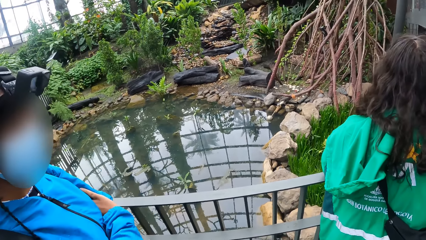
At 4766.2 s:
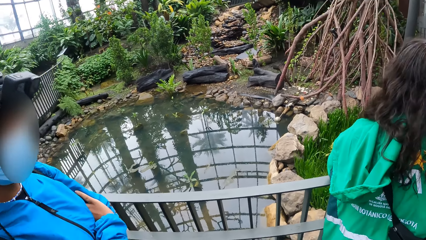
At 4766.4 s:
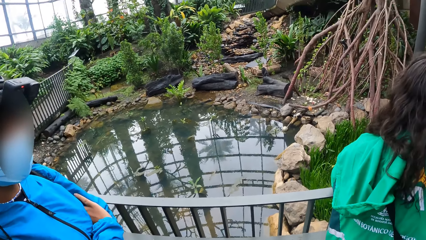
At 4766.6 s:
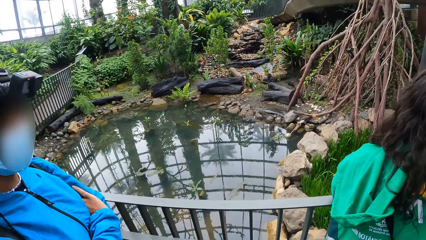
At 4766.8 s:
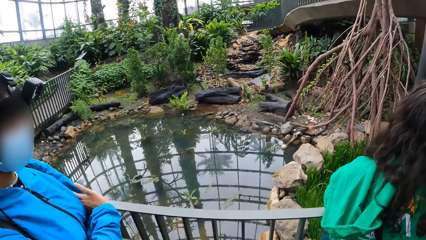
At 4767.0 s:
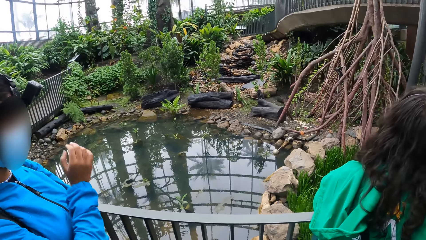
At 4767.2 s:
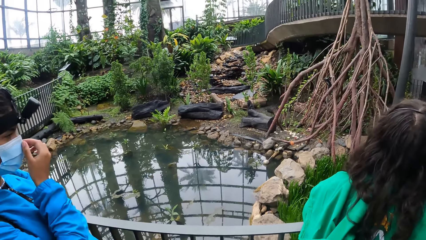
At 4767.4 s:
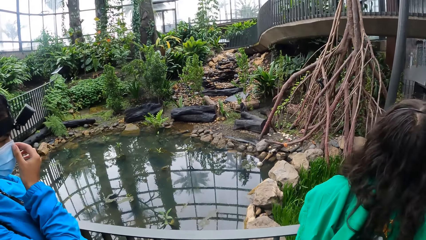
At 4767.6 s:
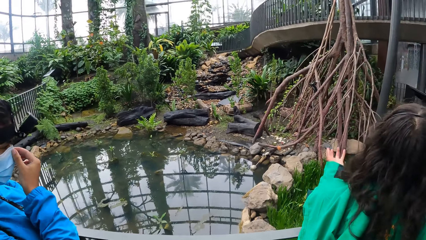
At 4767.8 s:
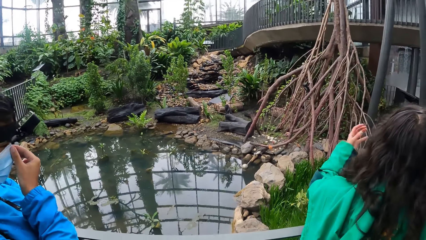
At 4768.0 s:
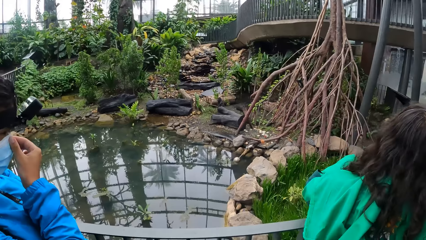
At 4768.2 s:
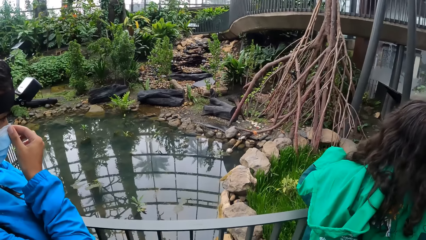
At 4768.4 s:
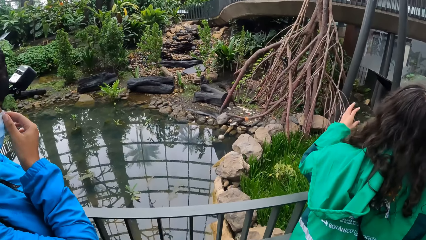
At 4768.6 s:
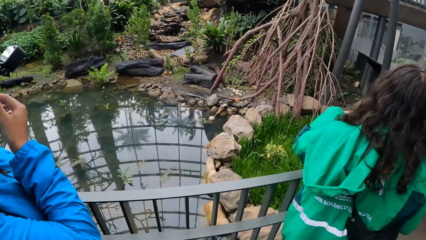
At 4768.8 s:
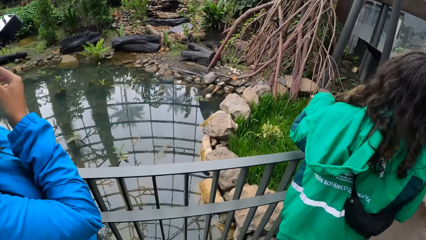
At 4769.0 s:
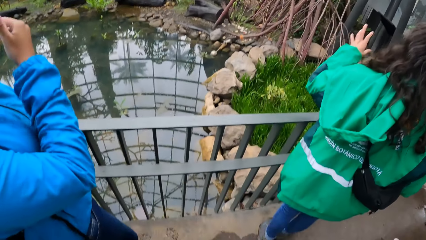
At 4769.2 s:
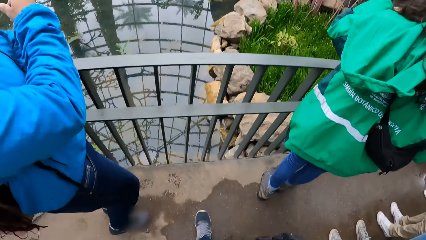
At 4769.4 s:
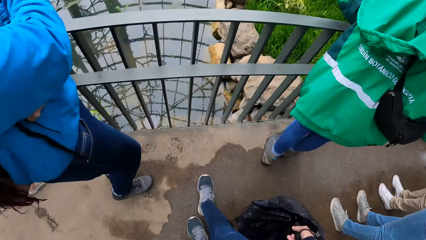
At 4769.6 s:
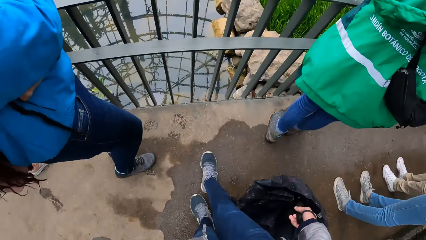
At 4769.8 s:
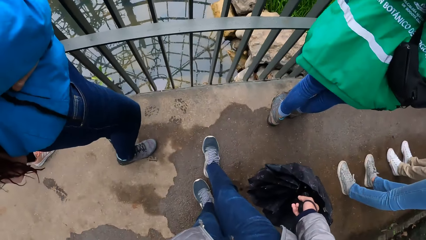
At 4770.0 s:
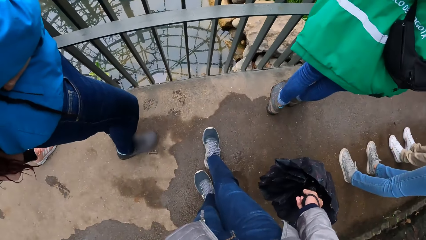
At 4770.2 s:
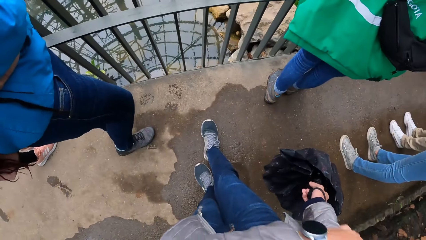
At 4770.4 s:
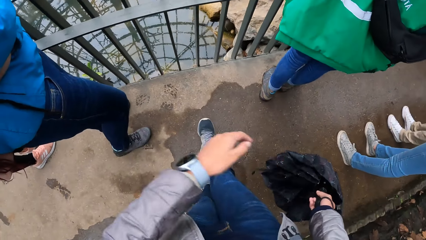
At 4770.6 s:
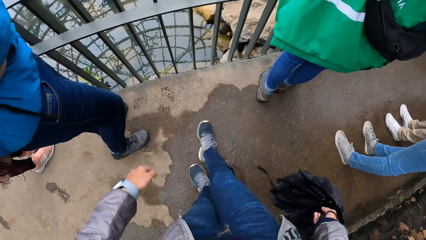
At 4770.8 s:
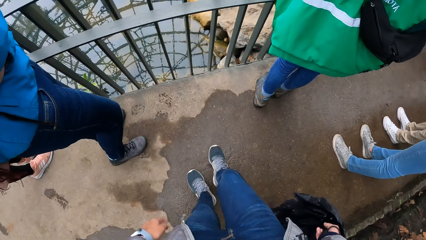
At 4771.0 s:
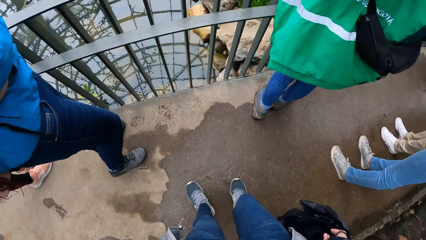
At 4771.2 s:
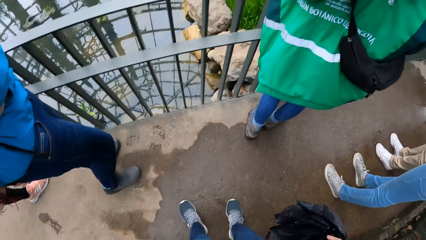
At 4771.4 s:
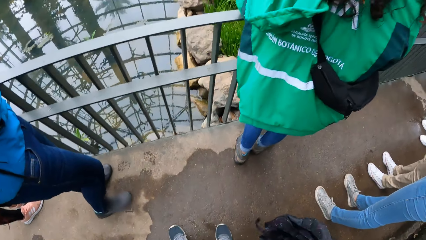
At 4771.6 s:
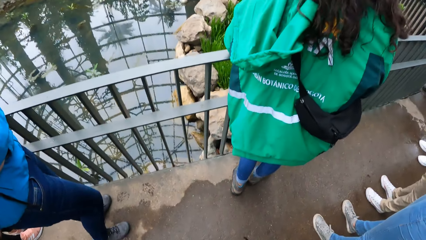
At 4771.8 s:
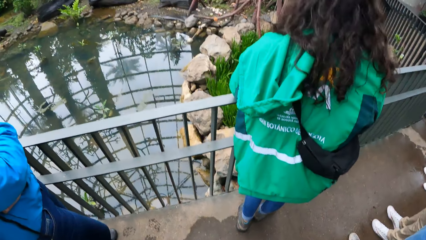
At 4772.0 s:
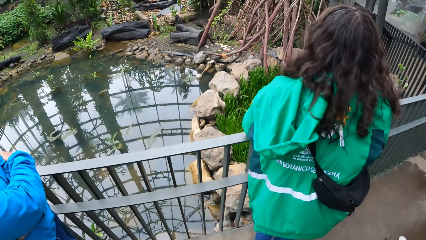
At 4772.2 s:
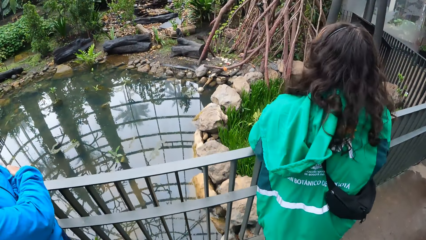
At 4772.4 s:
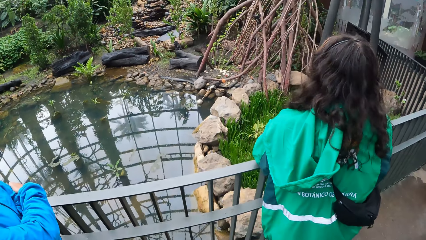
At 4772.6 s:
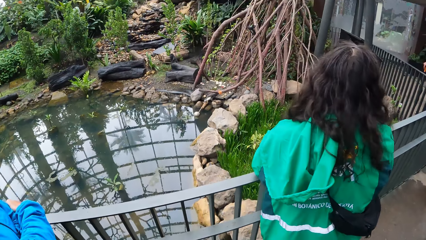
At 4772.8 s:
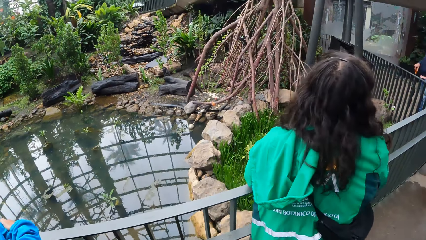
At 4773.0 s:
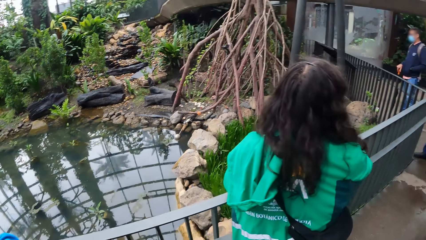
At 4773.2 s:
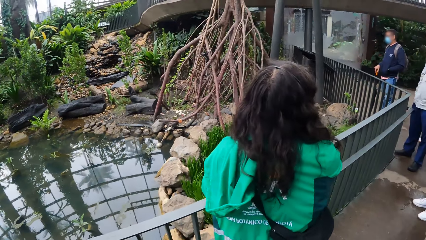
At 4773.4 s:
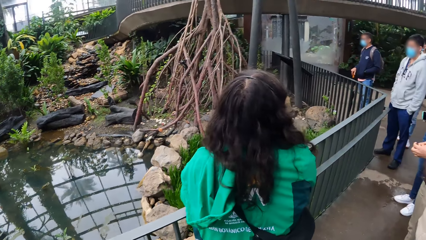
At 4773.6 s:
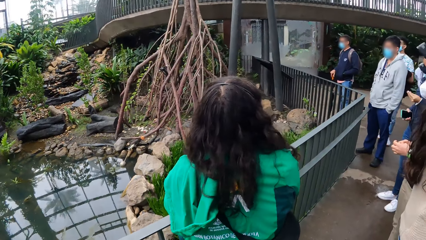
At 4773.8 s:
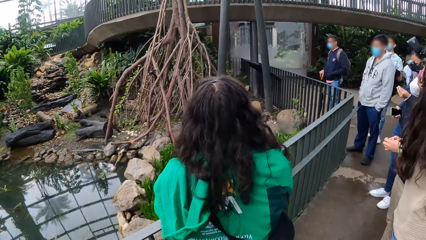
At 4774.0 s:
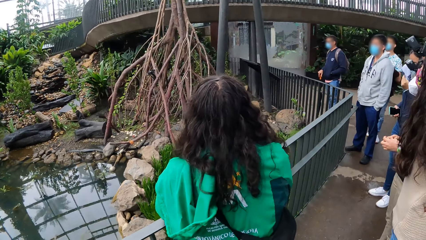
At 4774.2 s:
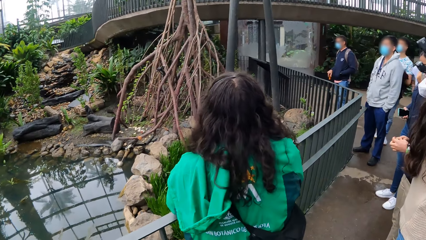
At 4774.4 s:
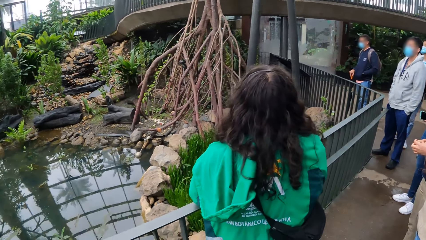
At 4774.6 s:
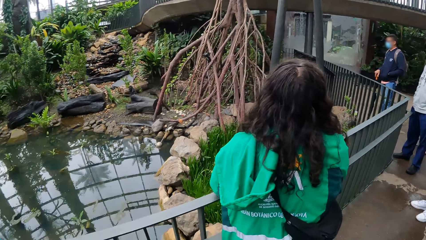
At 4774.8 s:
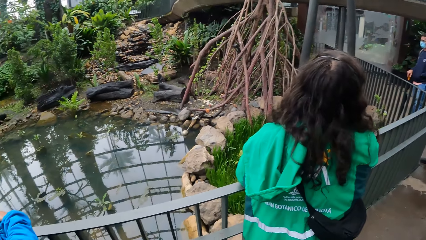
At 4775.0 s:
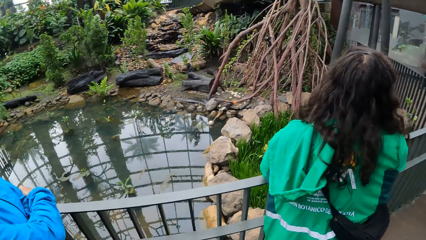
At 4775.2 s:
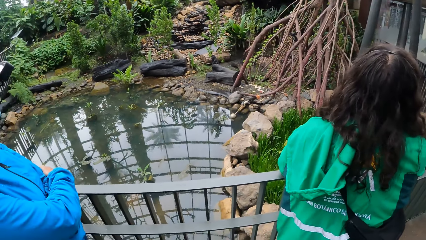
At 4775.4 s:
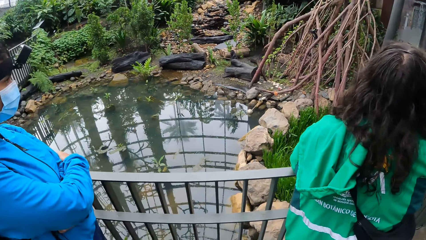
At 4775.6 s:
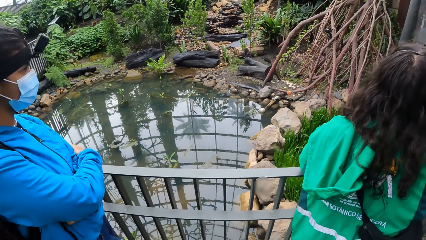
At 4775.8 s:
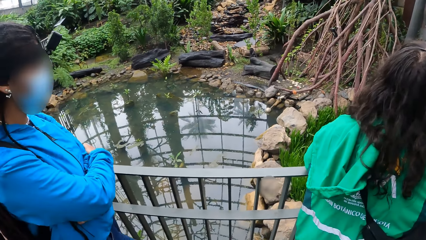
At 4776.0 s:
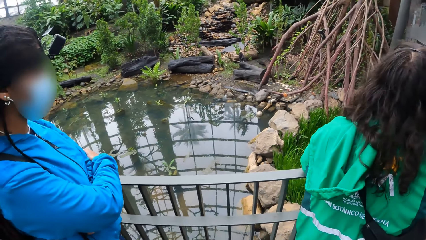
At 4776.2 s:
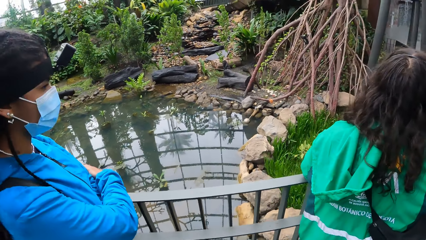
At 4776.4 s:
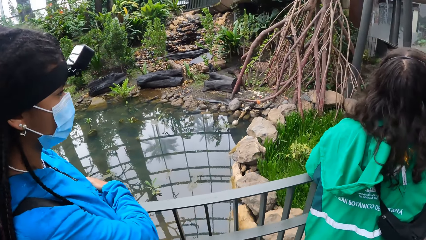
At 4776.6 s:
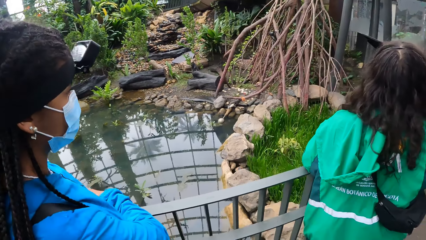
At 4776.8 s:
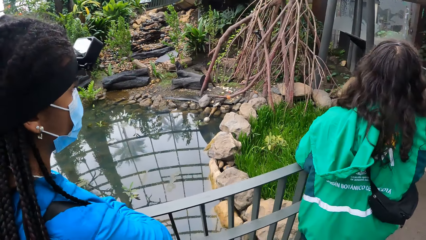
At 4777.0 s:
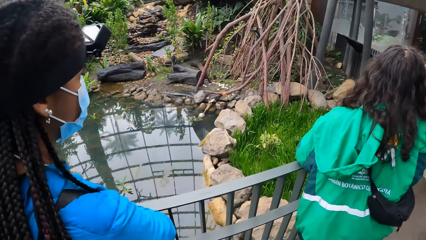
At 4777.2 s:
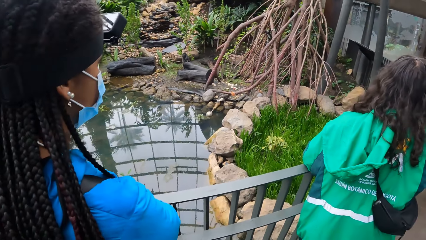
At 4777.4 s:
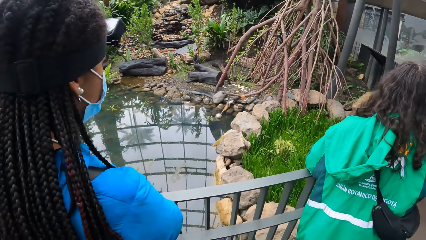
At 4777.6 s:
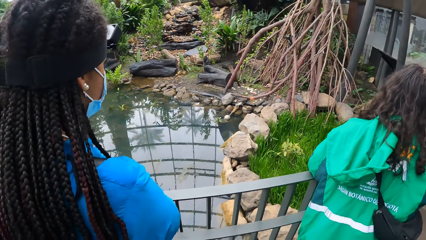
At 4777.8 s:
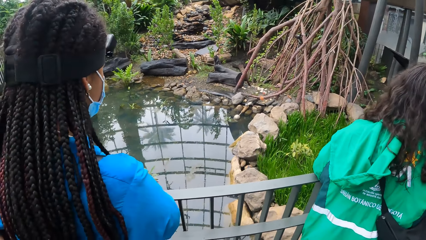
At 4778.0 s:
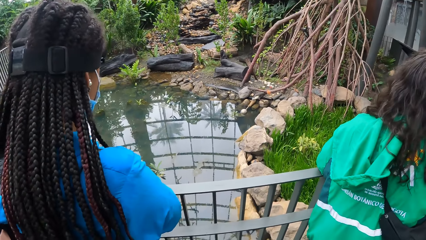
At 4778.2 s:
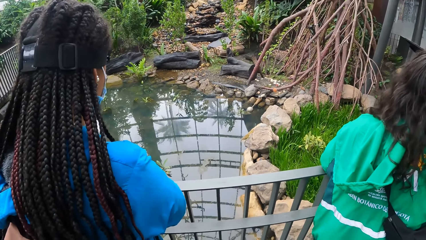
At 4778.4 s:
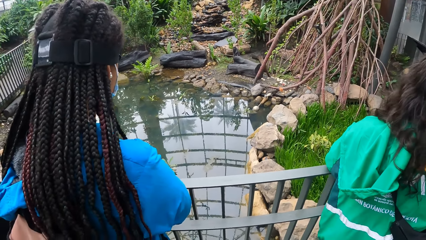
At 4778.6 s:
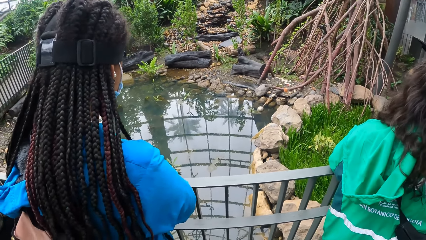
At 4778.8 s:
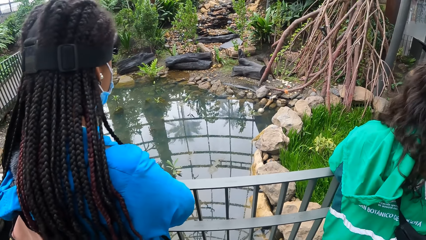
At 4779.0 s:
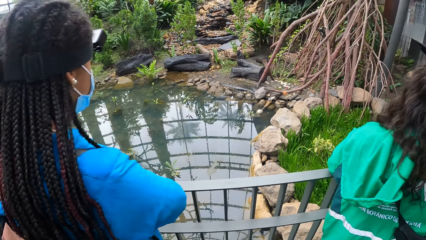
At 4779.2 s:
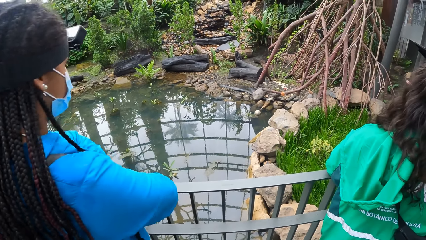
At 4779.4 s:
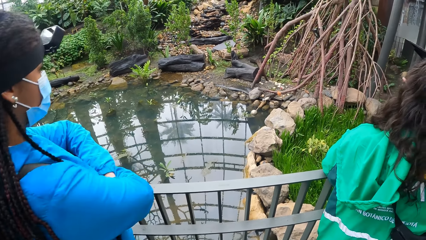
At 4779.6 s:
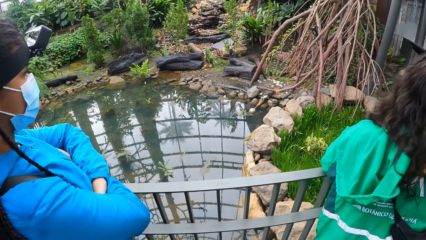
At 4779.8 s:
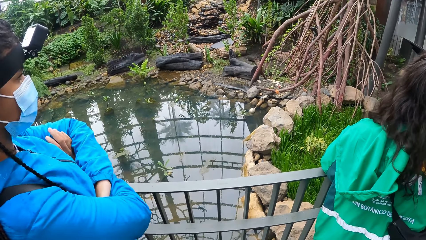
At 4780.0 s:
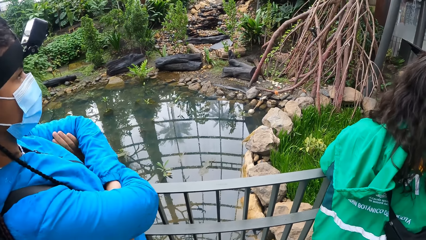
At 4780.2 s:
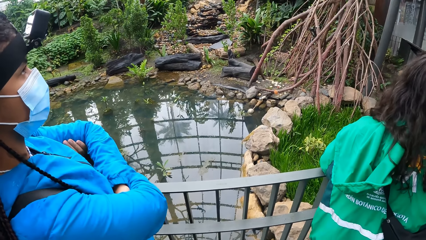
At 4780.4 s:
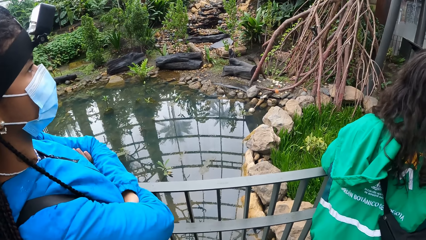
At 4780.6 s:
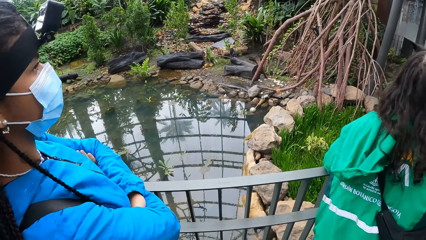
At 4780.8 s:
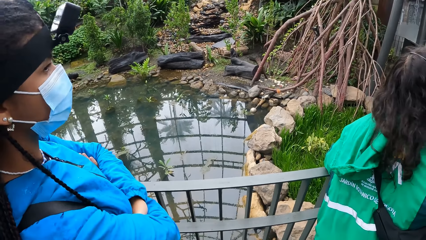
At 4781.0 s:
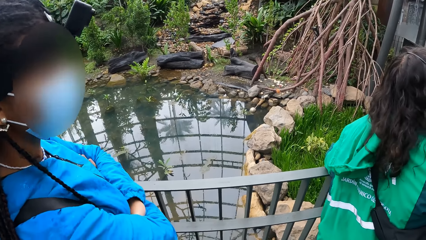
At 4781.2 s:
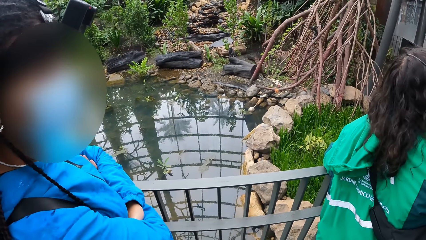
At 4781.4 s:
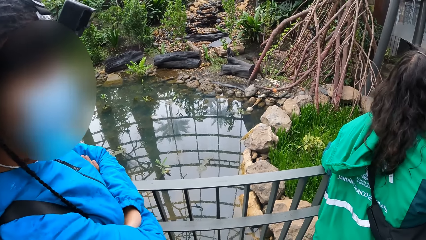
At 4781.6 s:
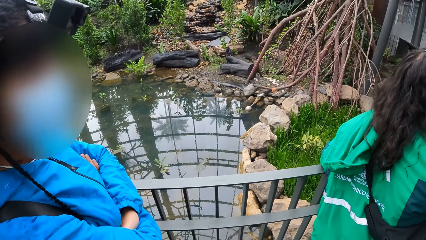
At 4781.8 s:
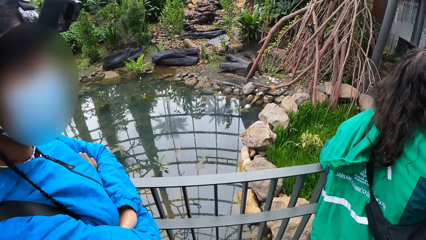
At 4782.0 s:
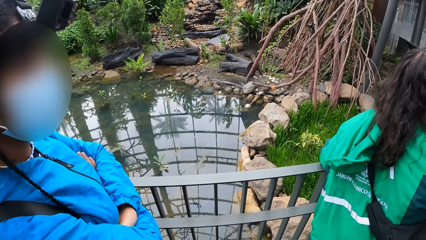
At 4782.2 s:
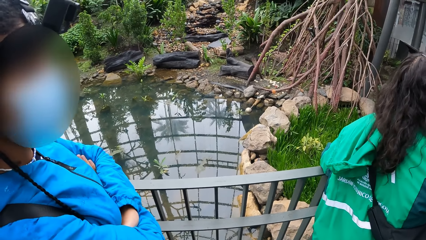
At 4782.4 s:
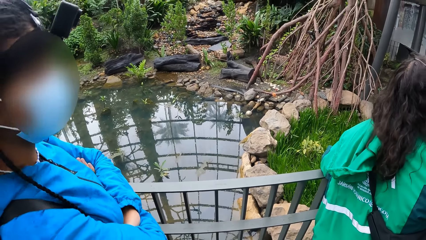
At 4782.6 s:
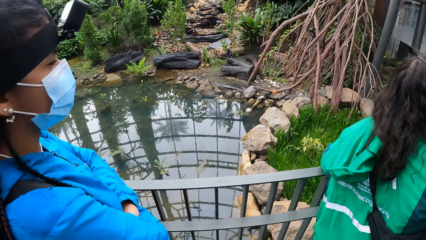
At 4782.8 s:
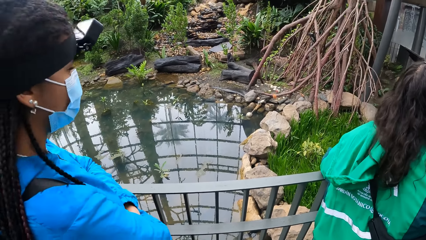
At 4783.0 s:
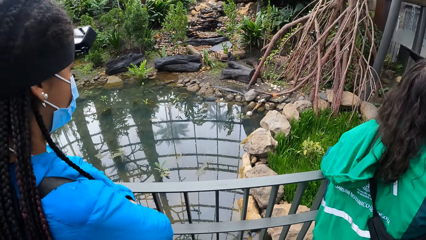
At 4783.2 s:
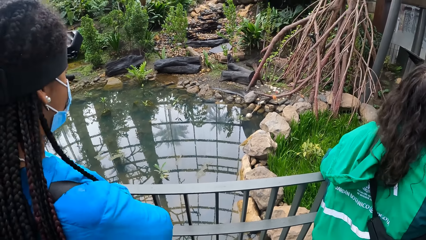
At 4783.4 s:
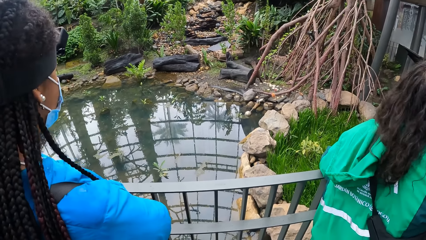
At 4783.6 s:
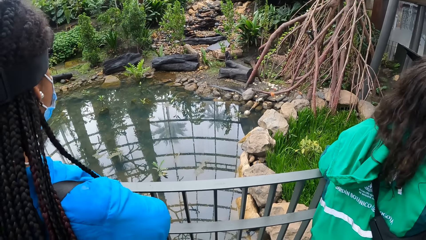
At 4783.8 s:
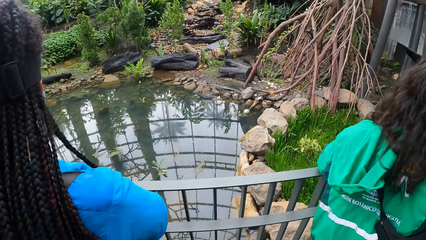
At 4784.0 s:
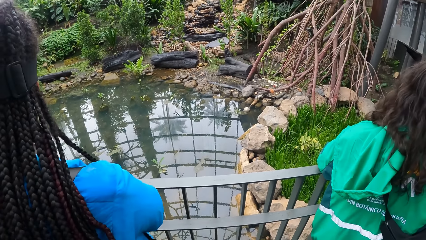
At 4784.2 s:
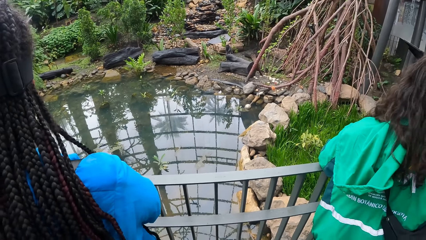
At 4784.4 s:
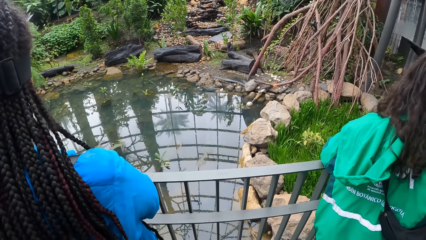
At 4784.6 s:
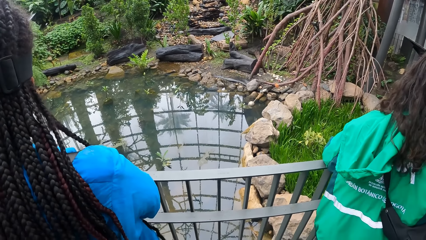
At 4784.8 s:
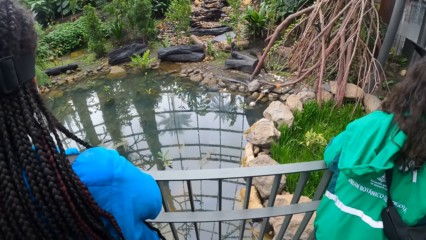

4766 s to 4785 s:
A woman converses with the team. The camera wearer looks at the ground. They hold the umbrella. They look at the small water swamp. They look around the compound. They look at the small water swamp. The woman converses with the team.
